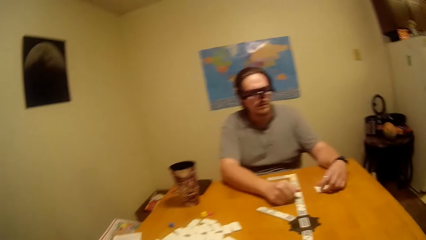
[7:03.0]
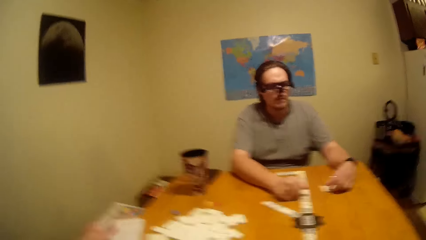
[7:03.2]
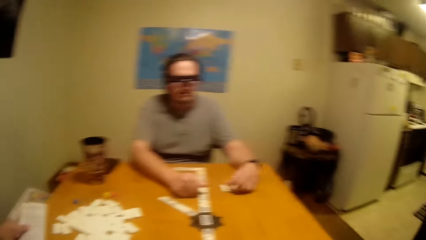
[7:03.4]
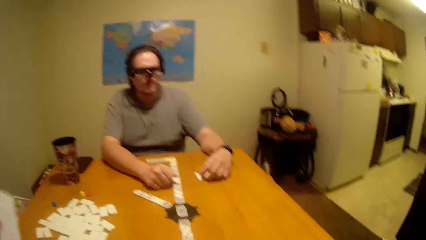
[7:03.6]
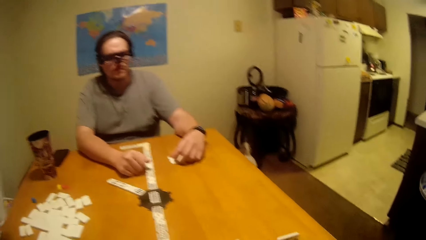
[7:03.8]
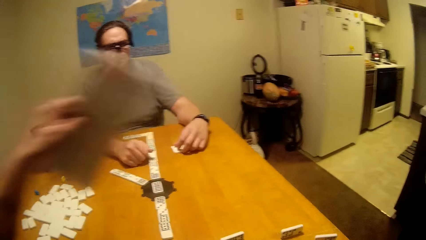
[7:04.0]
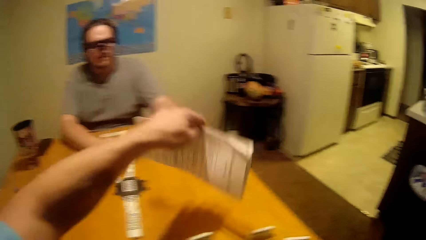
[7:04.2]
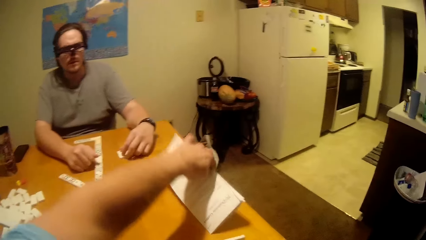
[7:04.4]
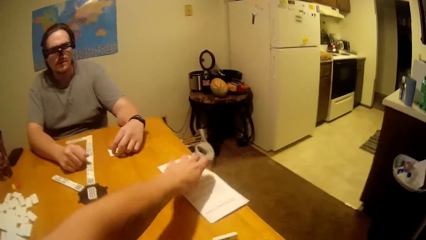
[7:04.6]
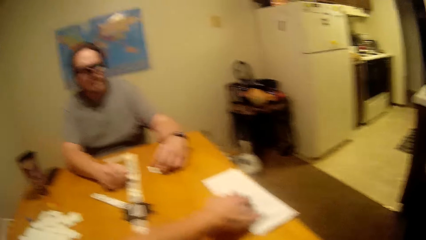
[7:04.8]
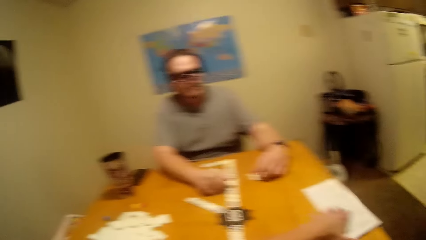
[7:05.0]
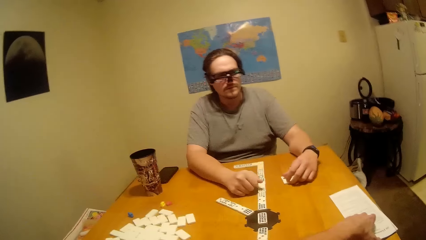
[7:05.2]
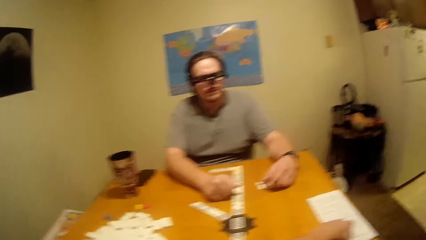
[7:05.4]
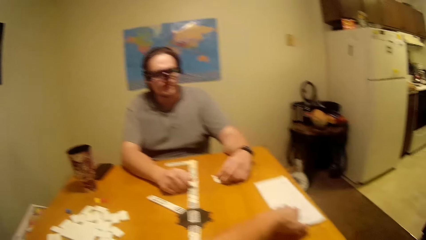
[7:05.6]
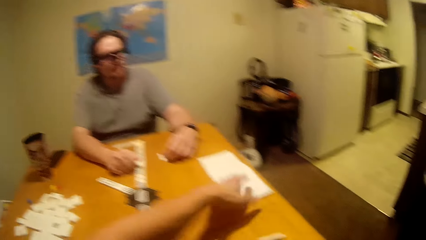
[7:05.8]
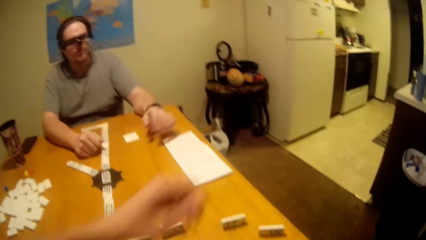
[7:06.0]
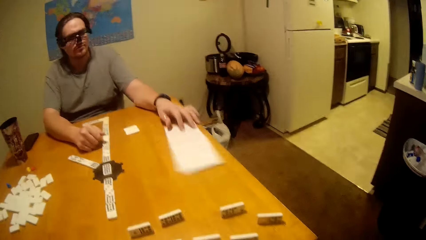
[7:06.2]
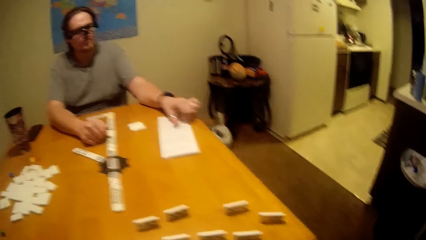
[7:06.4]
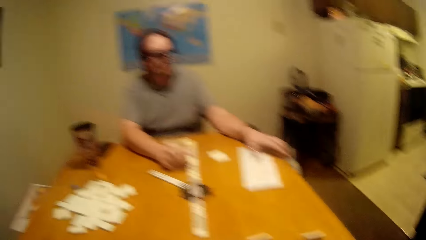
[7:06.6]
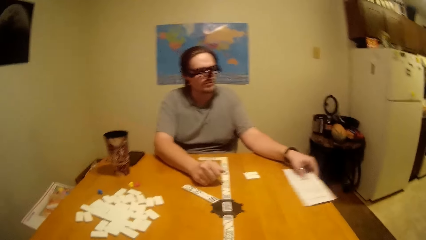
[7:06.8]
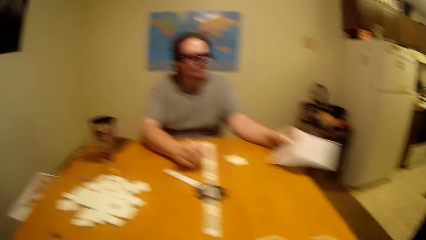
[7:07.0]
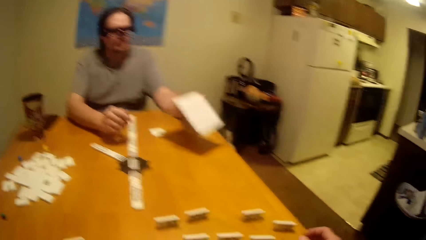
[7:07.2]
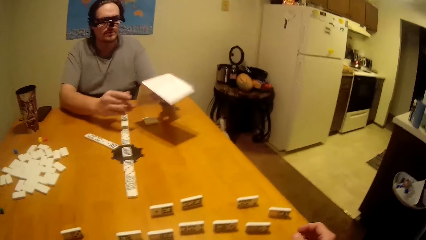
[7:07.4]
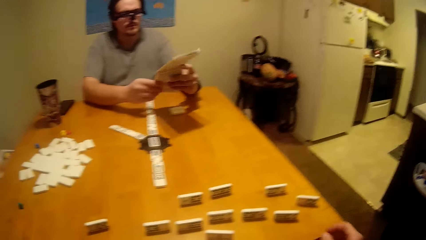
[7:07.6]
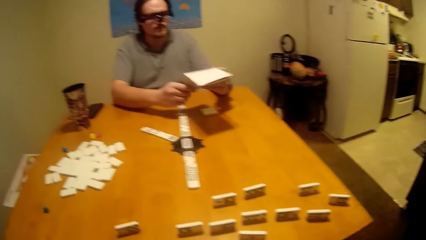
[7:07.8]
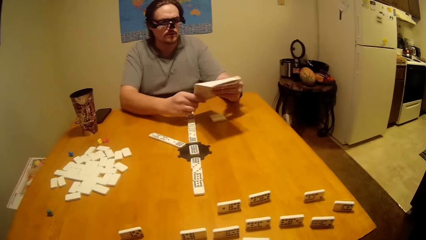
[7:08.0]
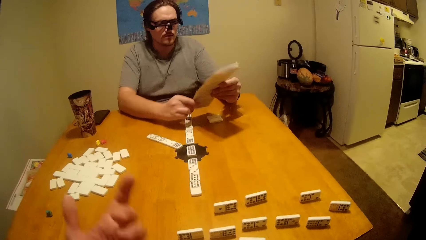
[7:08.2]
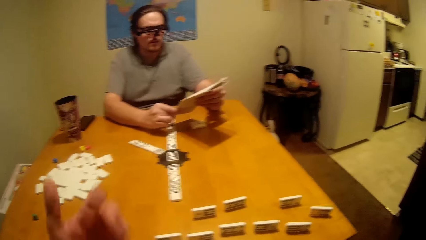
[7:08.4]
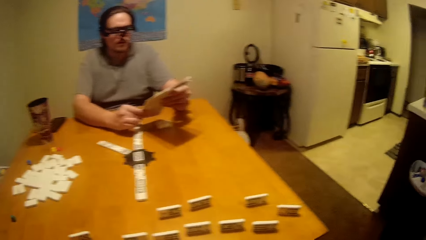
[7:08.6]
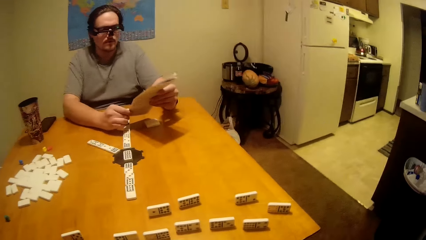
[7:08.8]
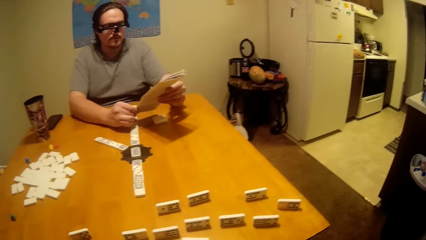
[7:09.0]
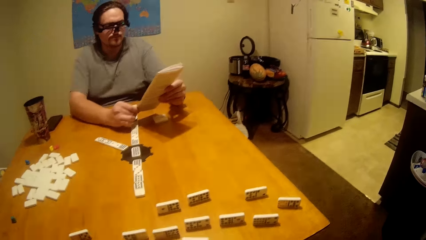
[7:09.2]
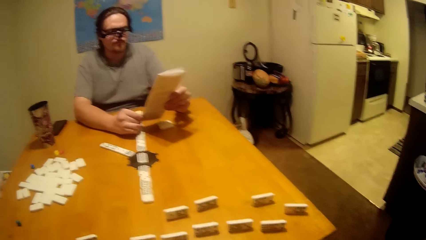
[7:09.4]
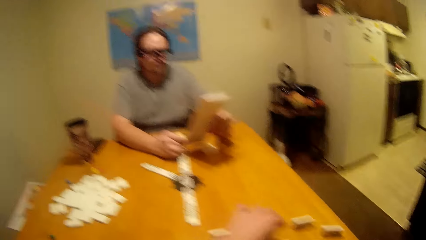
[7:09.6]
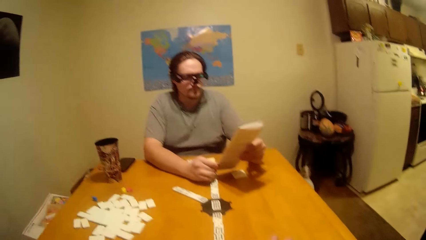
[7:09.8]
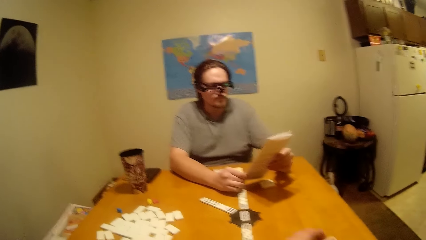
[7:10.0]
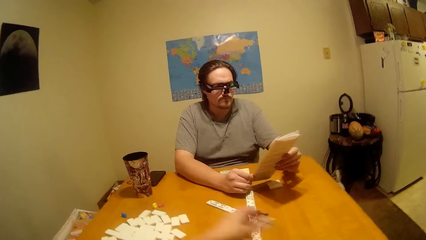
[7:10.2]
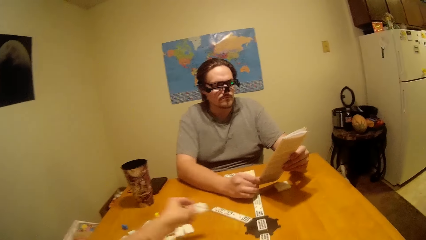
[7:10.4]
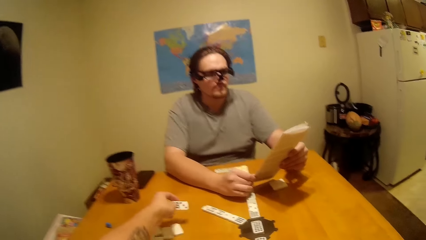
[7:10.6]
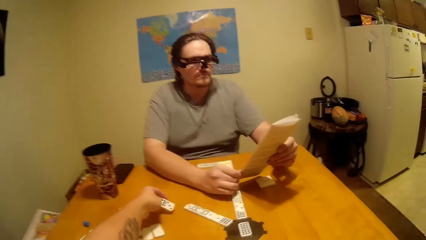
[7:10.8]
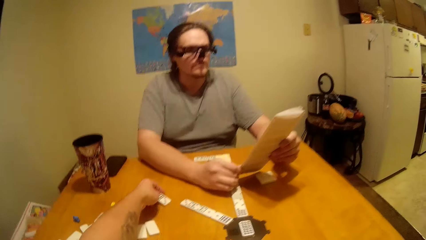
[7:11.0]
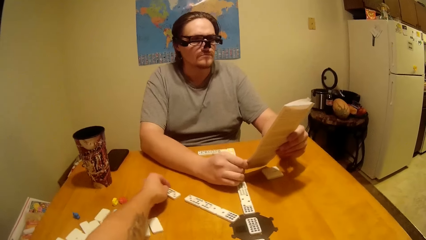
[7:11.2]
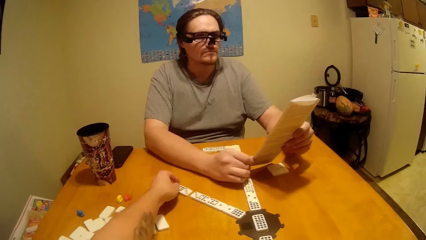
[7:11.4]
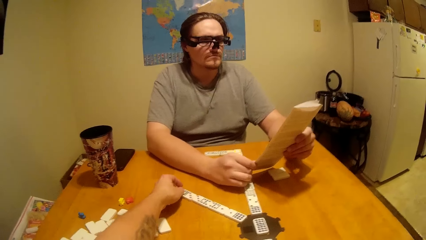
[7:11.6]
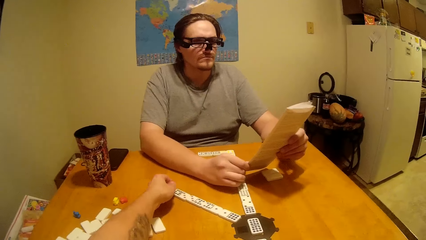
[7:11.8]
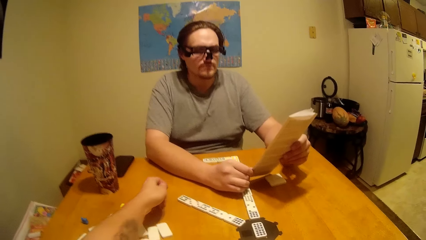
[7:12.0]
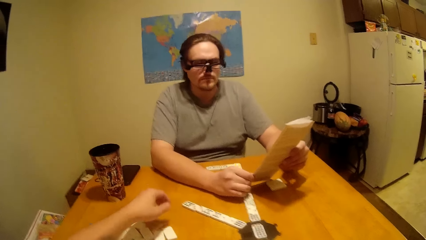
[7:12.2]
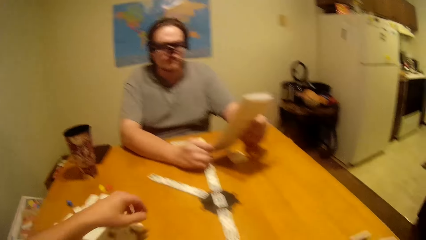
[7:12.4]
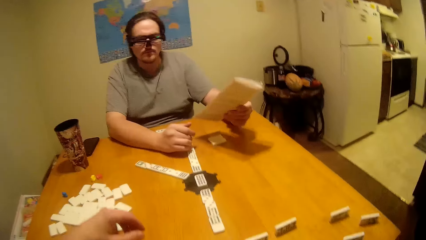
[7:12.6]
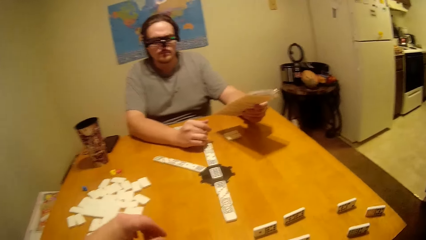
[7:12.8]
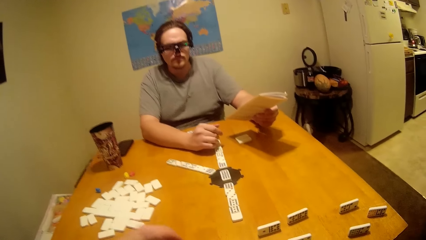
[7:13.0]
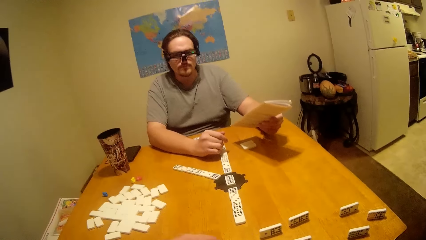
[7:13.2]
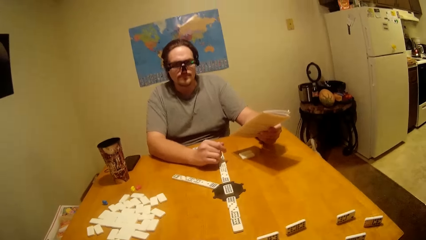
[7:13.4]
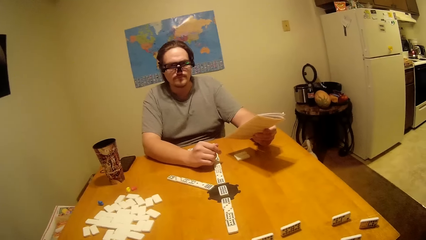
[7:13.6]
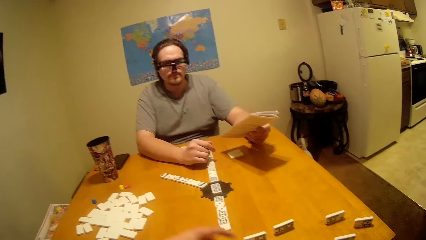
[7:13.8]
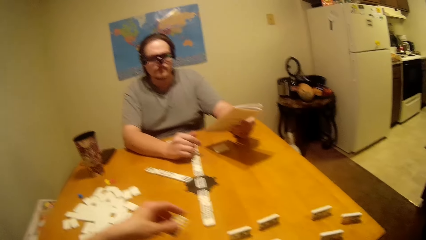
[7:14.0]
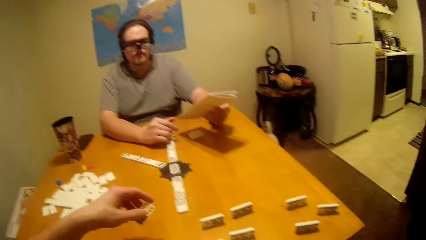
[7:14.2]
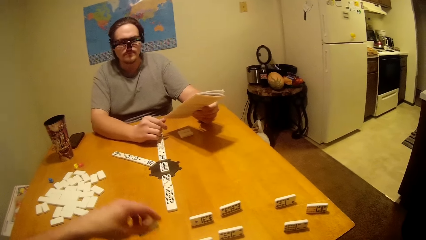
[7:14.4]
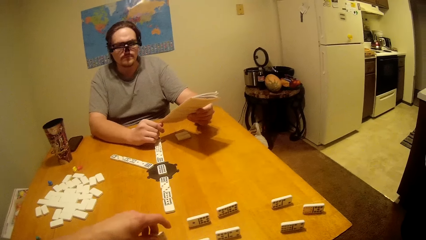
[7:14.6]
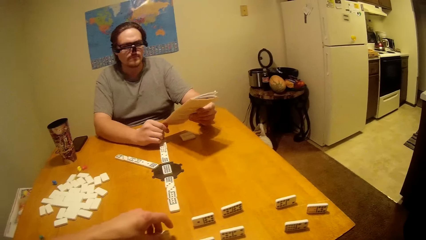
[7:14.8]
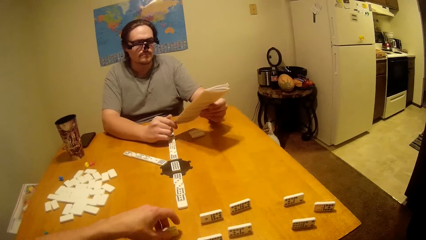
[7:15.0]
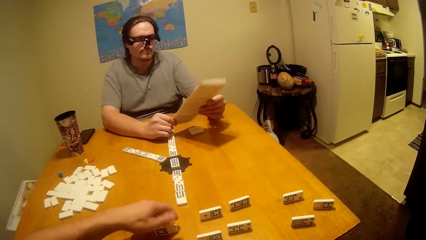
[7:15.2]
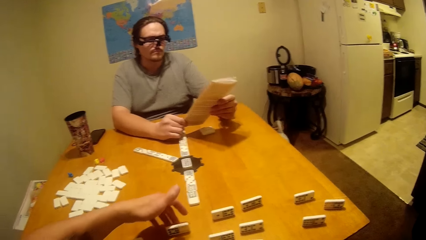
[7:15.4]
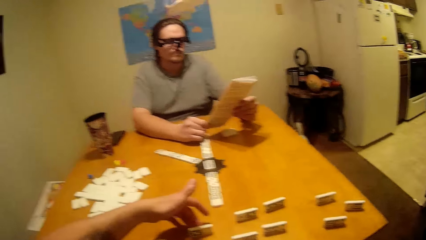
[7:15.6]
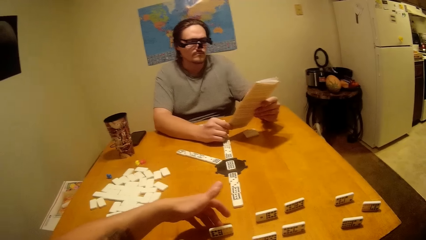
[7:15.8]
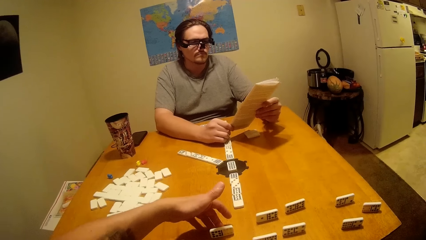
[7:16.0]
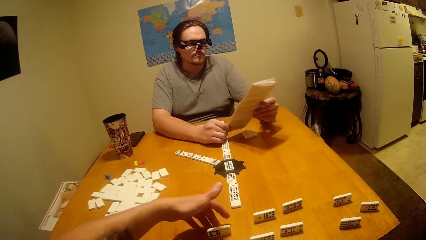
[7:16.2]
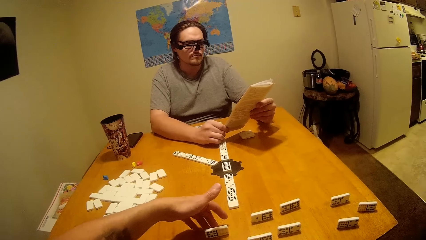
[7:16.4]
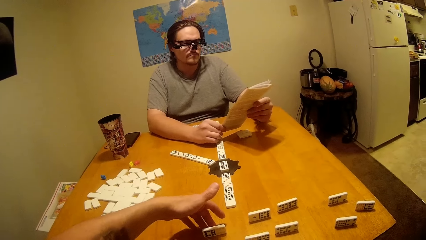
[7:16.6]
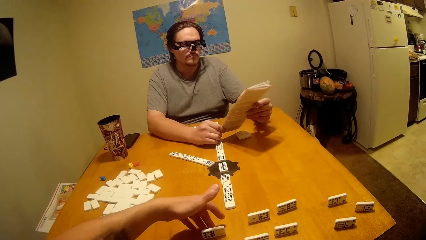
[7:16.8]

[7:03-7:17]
The camera wearer puts down the game manual. They look at a person read the game manual. They play the dominoes.

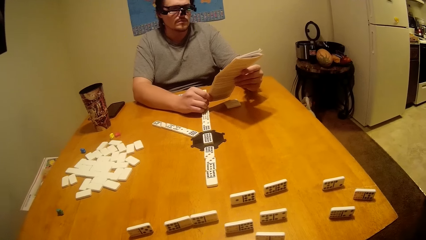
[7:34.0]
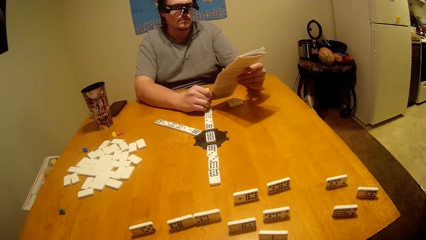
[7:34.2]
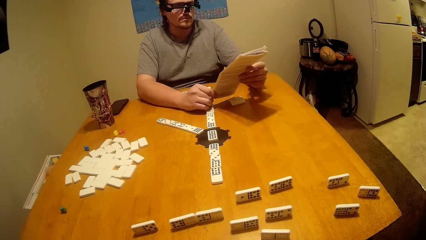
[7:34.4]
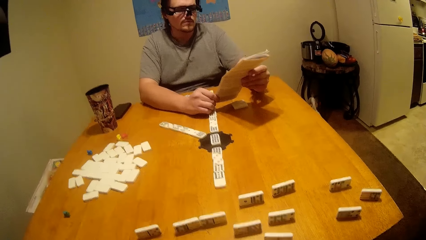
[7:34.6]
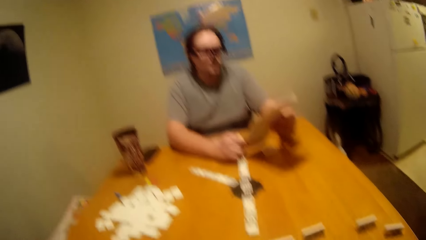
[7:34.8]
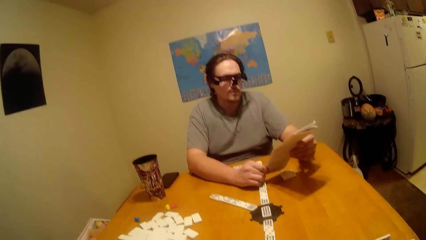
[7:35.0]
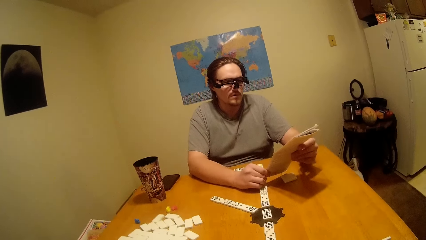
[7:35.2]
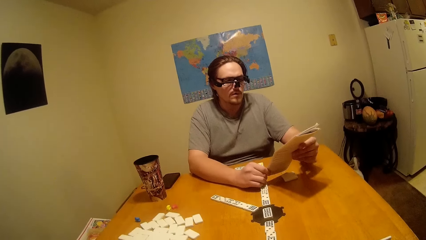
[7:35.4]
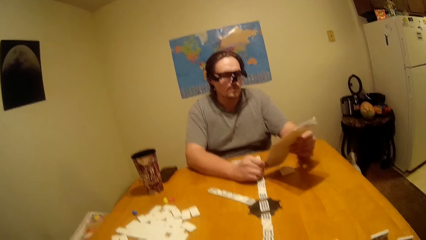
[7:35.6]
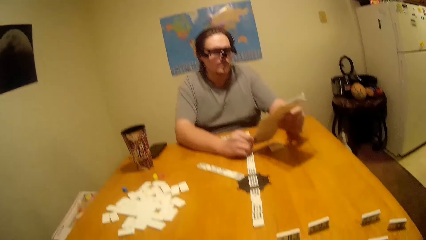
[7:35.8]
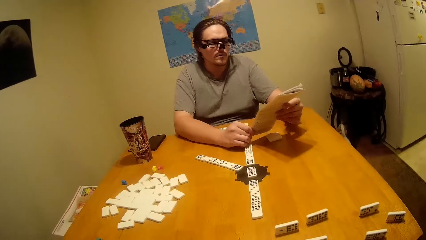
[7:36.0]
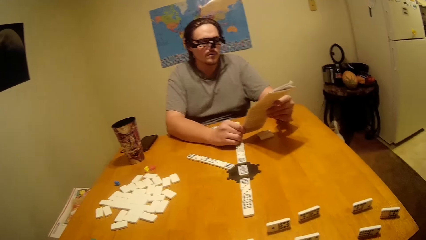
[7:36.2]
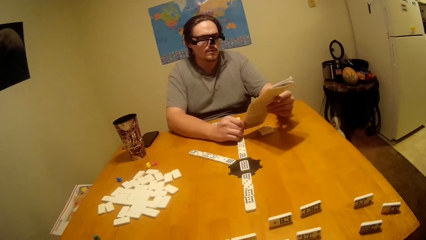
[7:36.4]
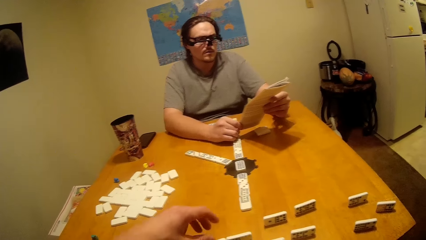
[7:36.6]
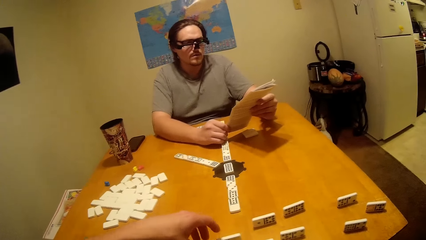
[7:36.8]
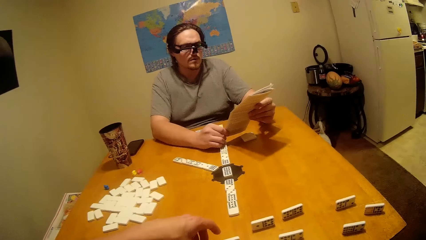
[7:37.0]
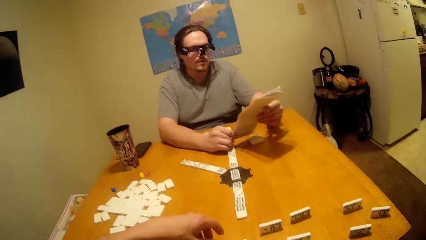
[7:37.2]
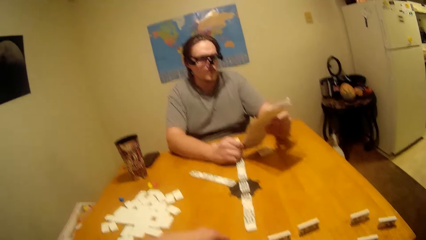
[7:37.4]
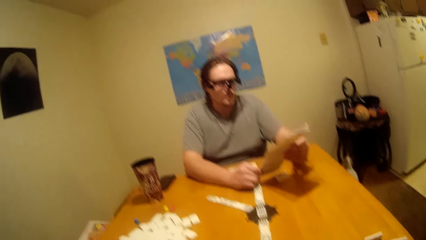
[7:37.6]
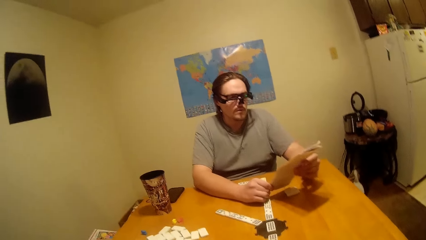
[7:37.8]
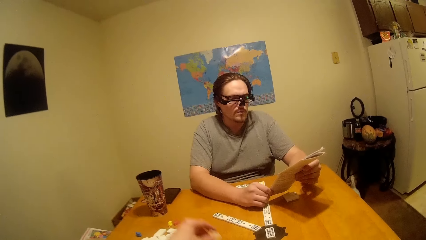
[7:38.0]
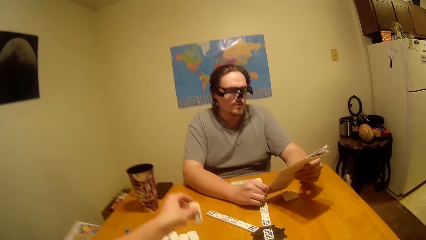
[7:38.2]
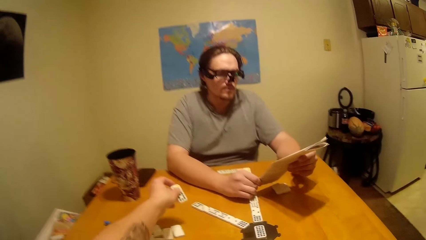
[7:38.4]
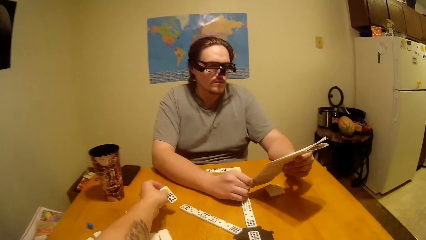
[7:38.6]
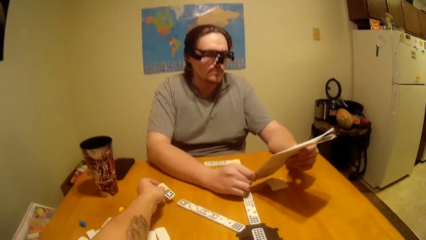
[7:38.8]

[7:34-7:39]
The camera wearer looks at a person read the game manual.
